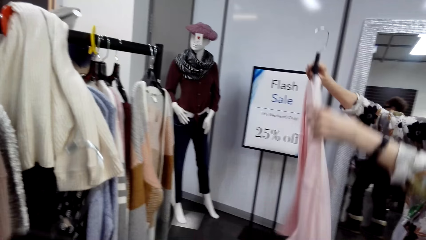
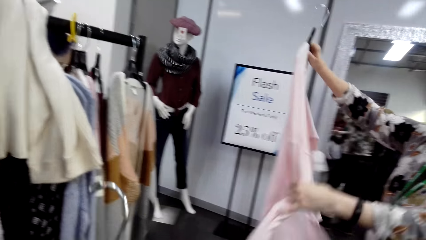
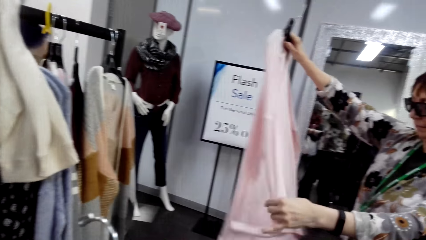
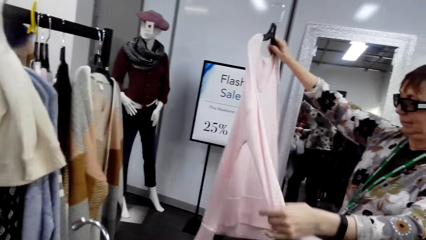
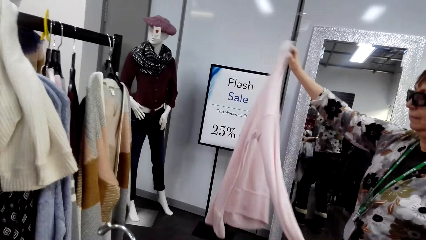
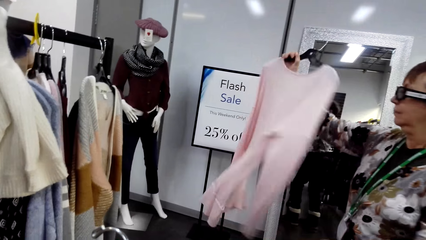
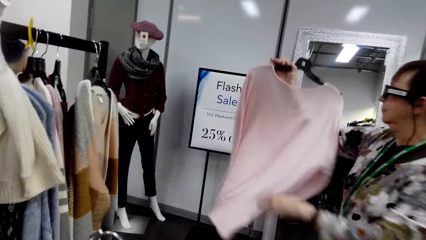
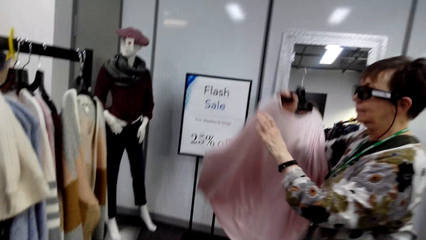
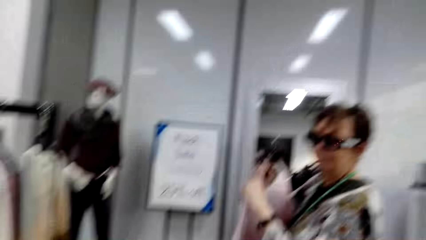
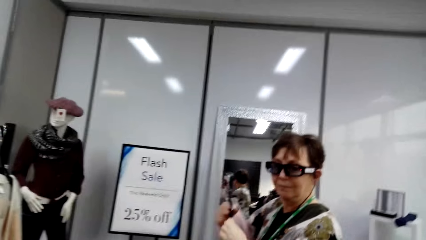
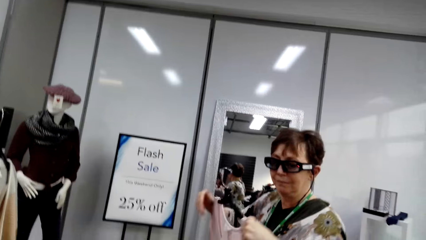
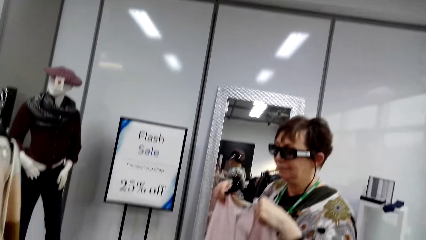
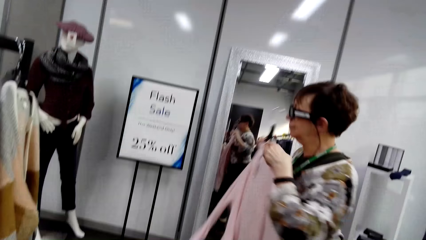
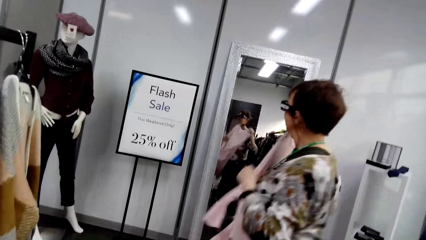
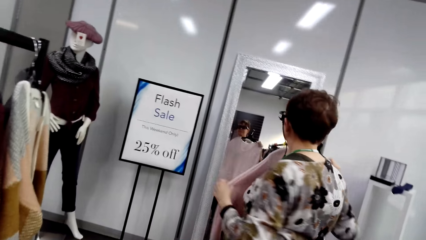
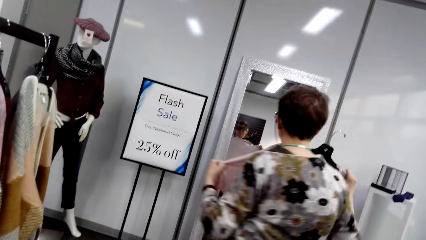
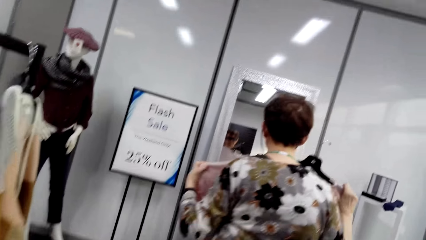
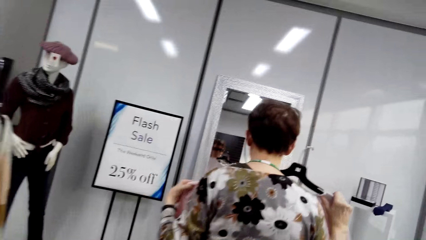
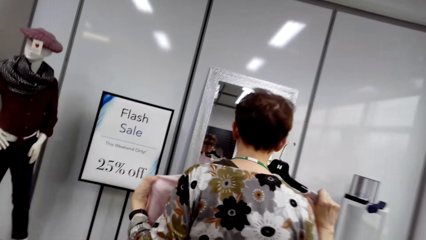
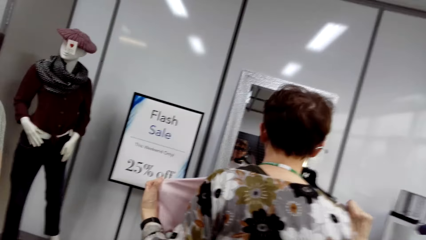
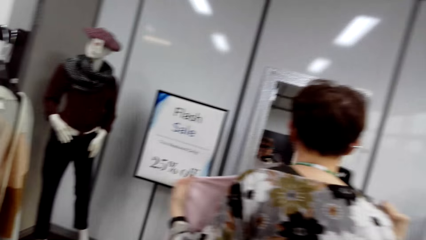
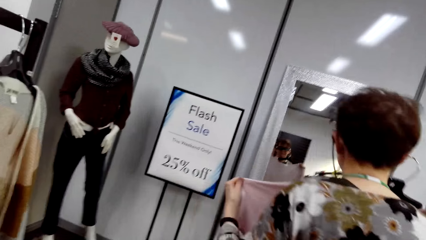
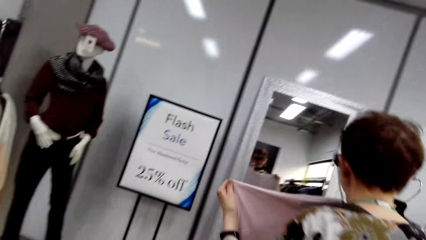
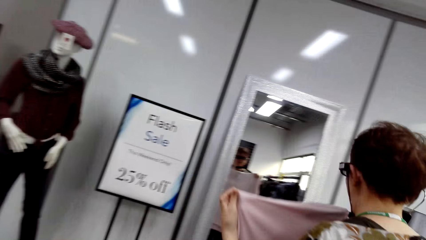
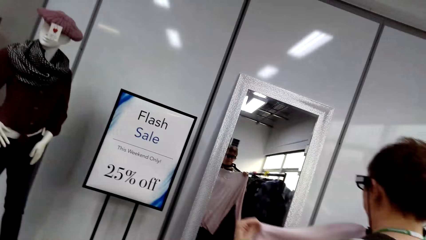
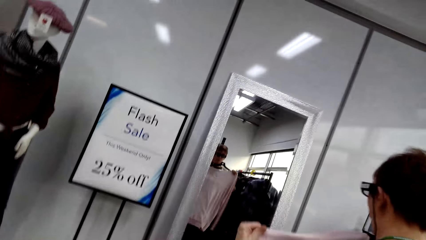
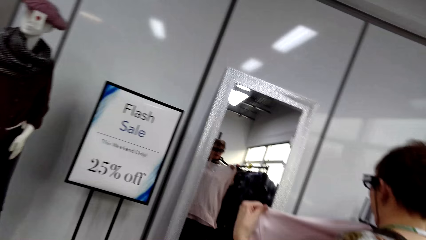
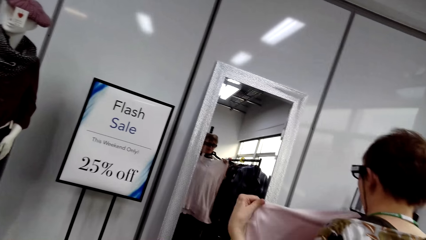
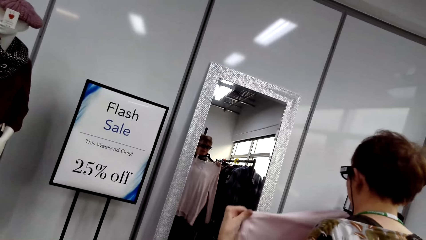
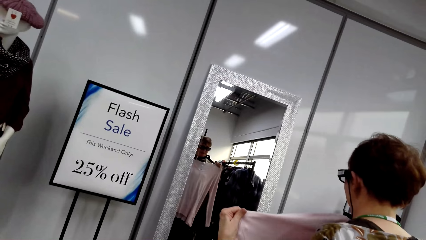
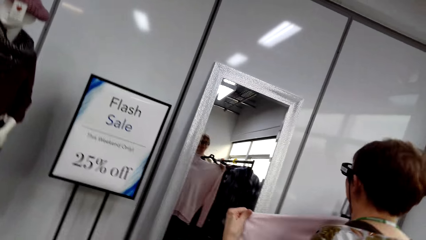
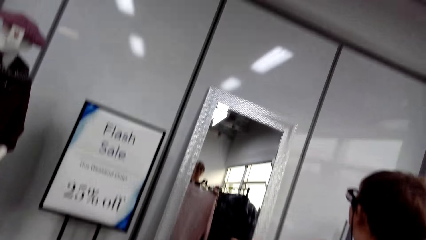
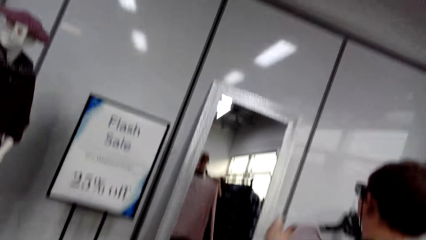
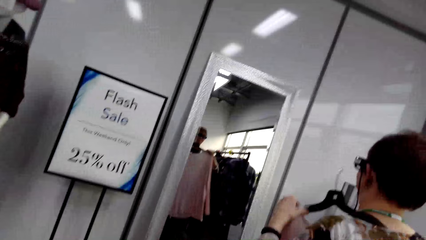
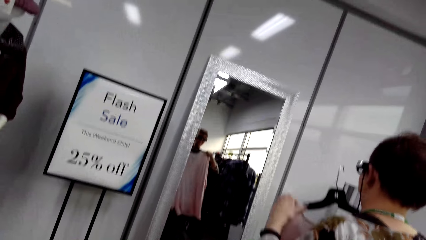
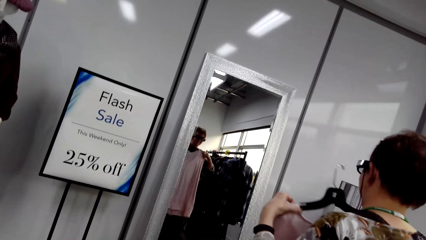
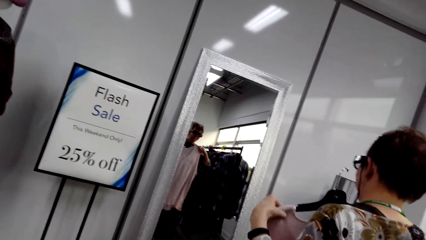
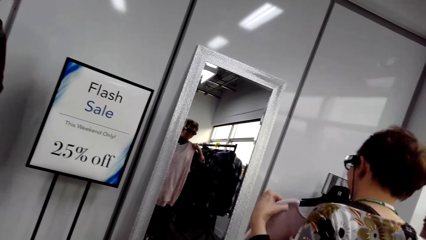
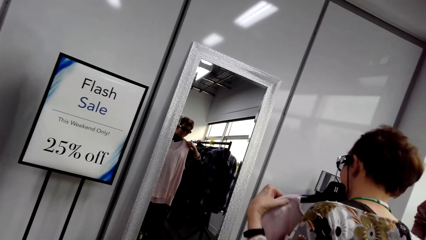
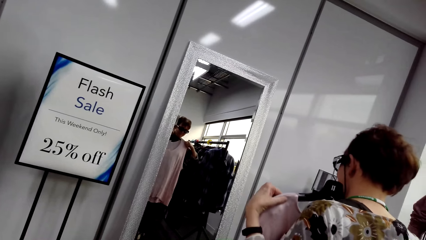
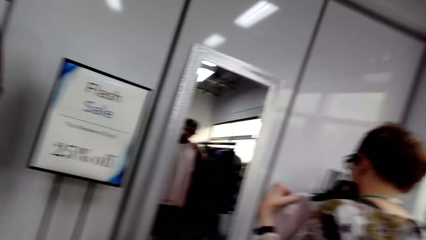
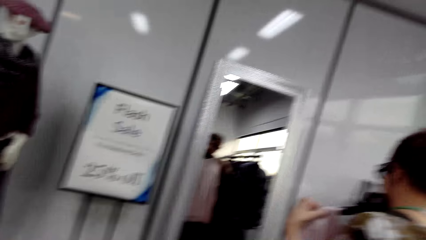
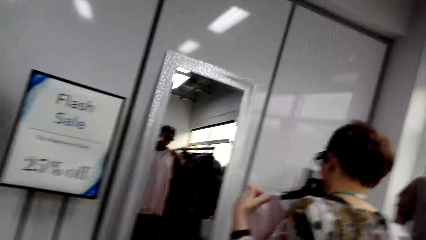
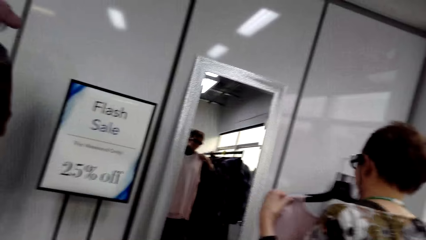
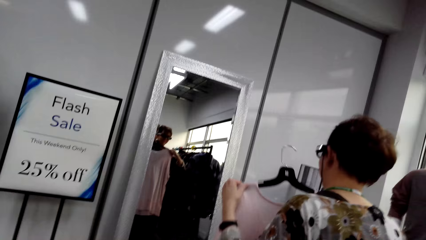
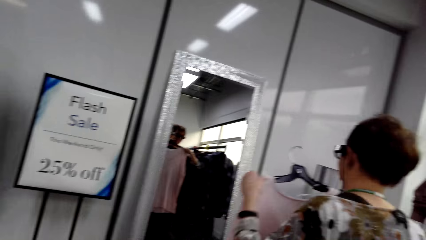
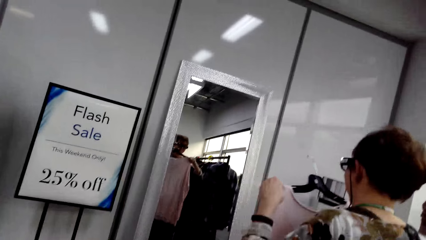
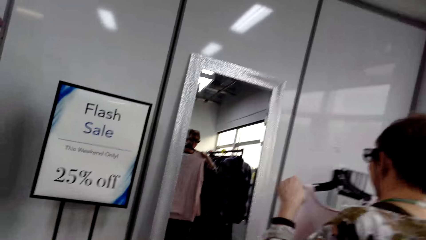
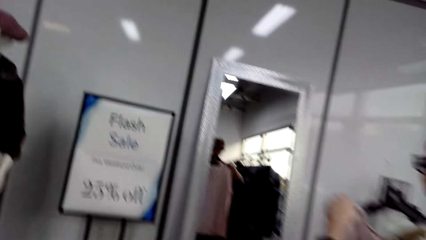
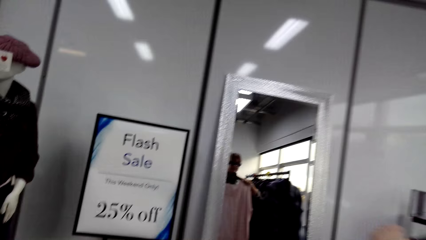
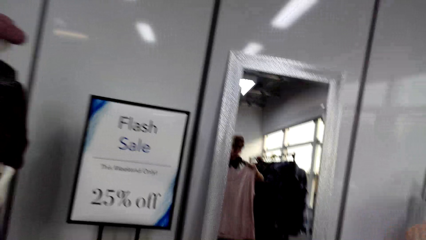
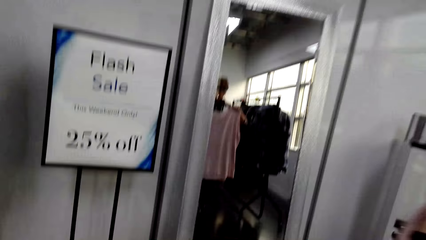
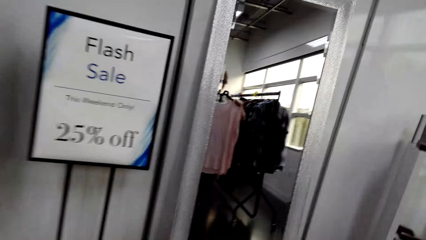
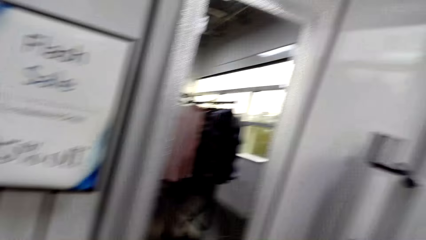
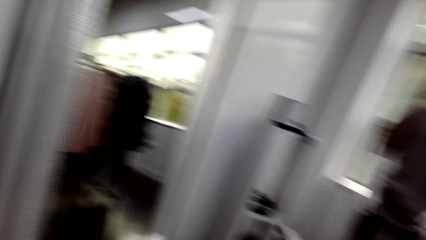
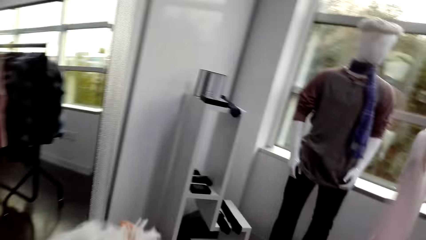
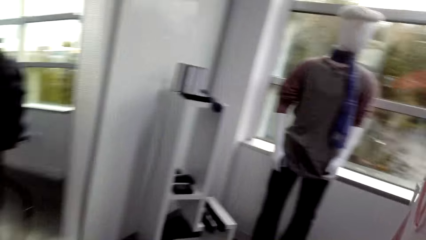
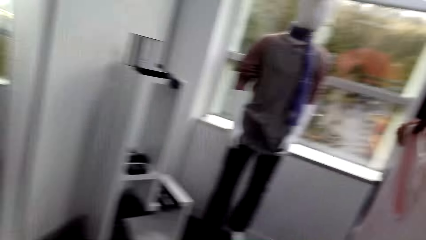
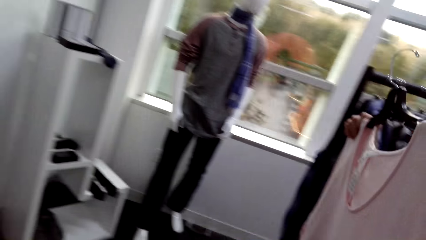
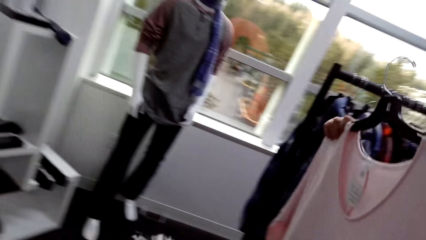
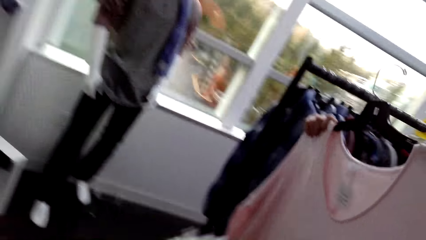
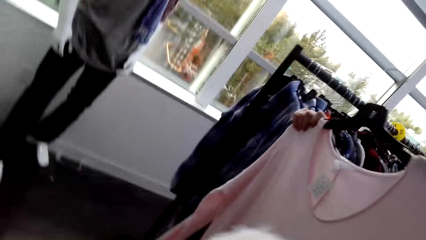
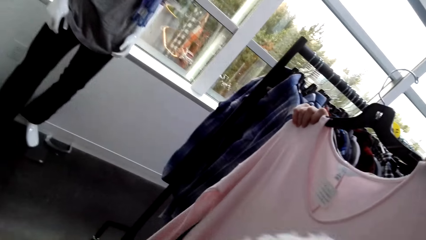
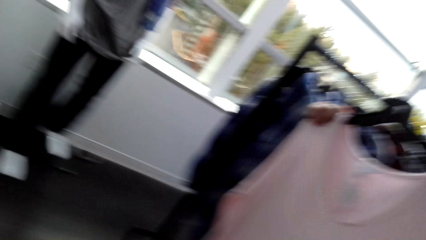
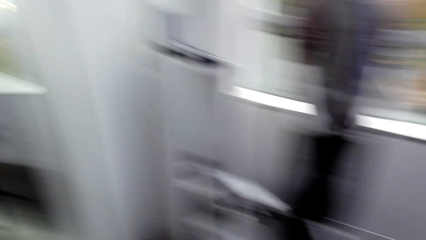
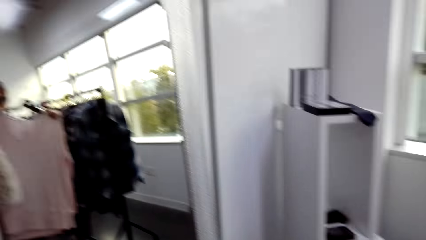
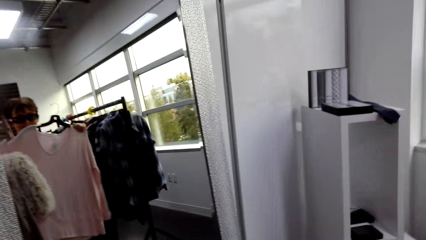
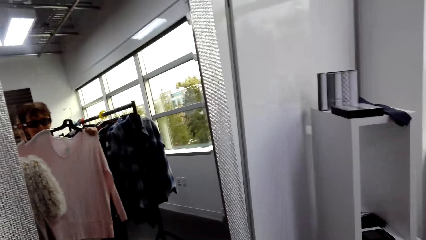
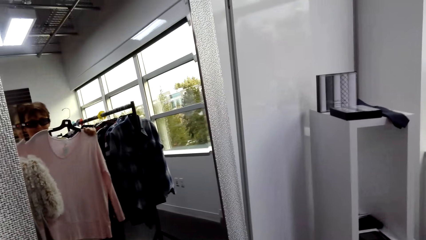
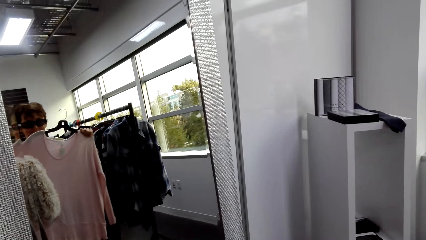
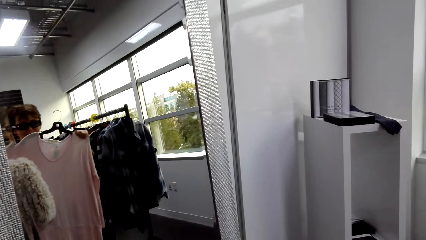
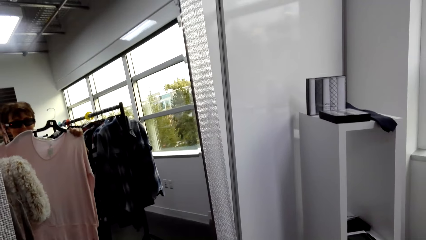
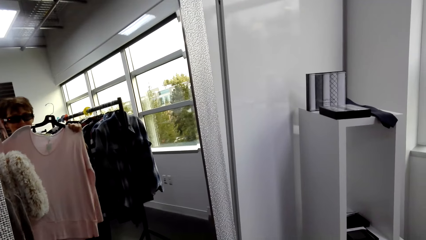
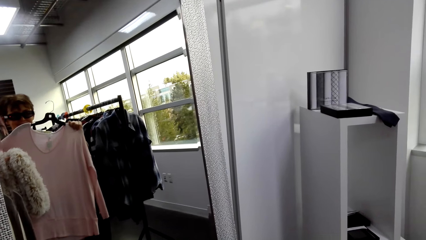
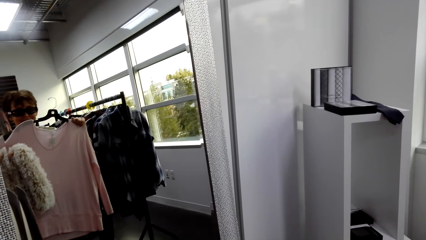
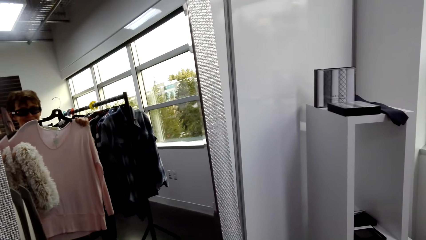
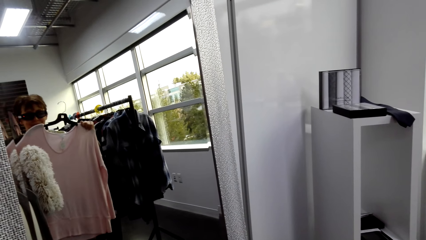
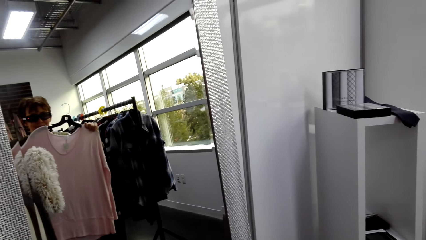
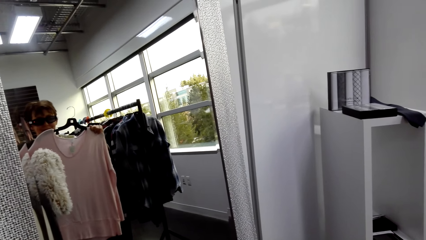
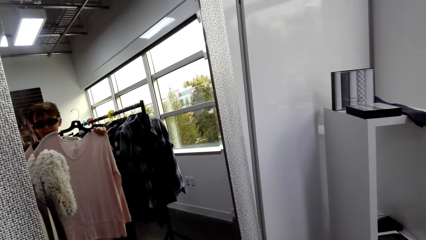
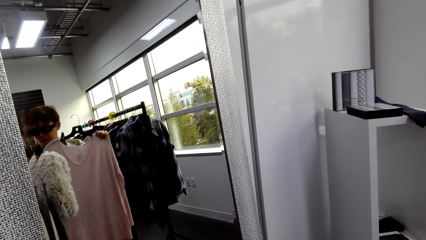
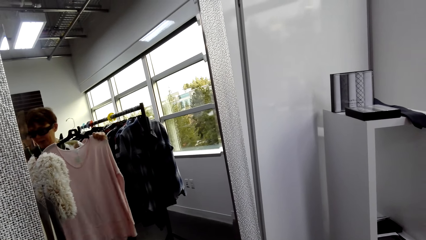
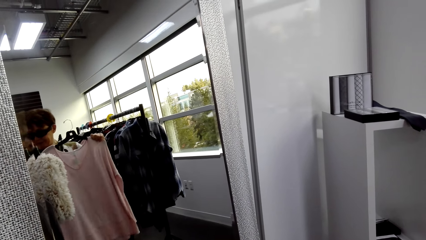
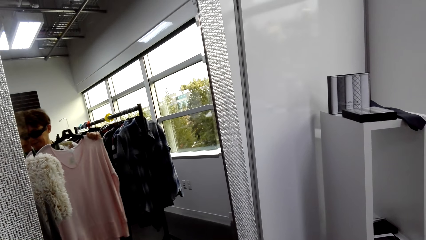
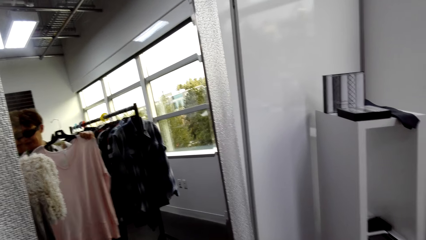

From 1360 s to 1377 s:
A lady touches apparel, turns the apparel and holds the apparel. The lady looks at the mirror. The camera wearer converses with the lady. They walk forward, turn right, look right and look left.
